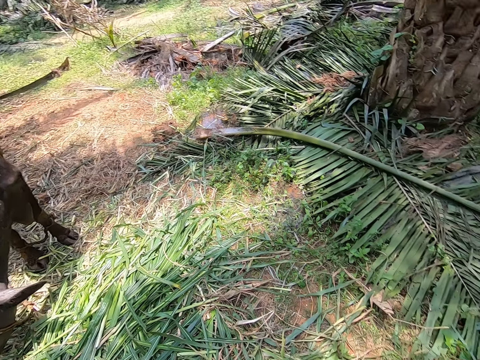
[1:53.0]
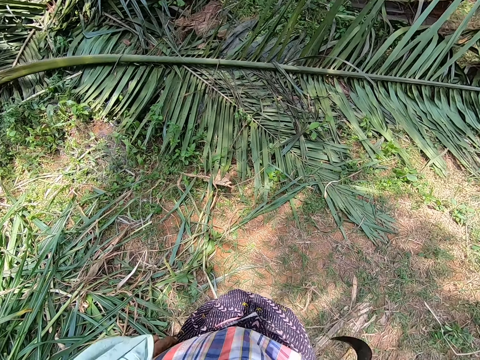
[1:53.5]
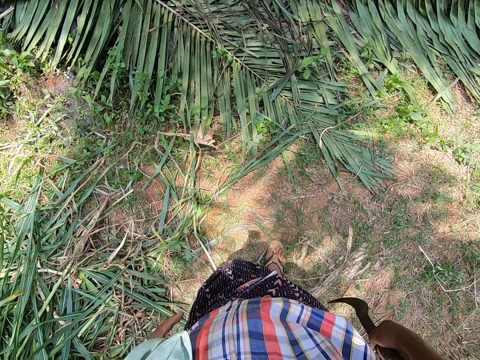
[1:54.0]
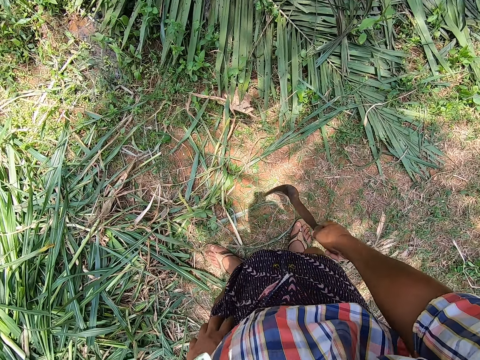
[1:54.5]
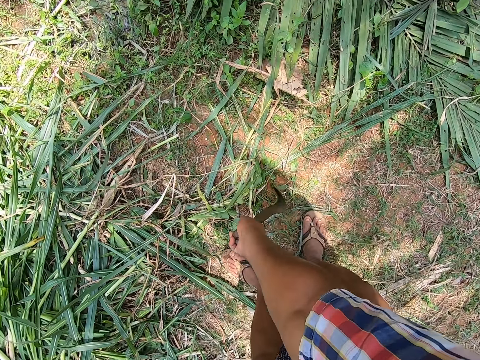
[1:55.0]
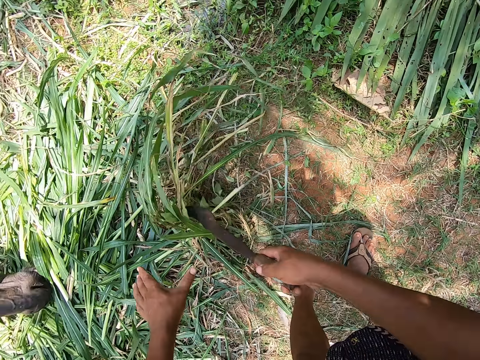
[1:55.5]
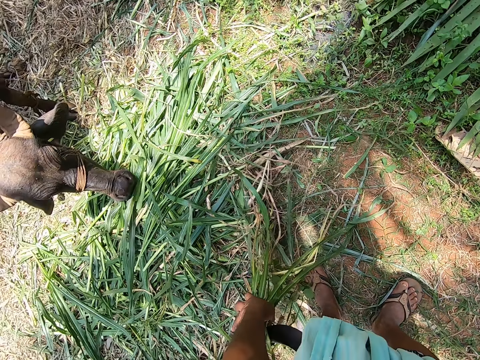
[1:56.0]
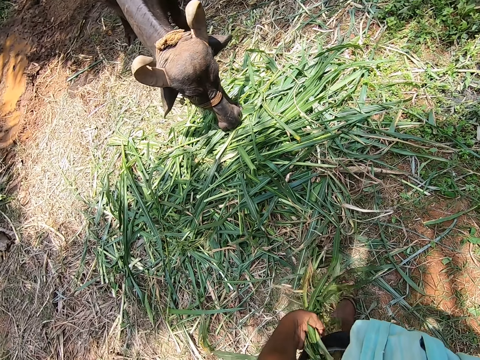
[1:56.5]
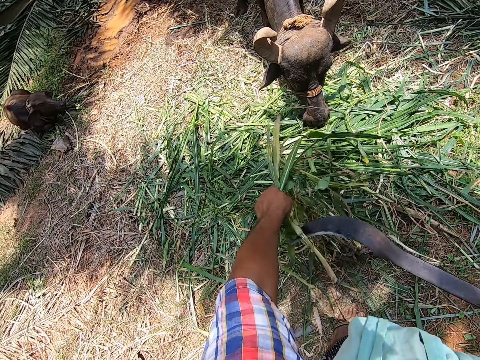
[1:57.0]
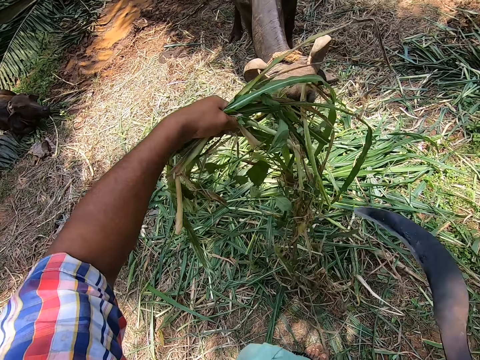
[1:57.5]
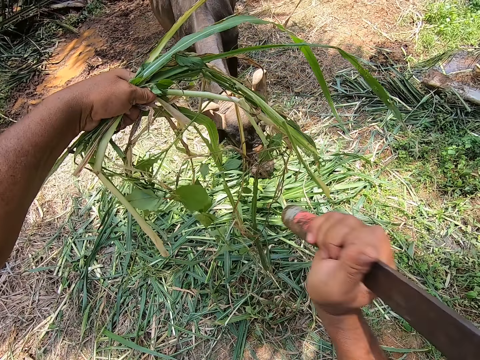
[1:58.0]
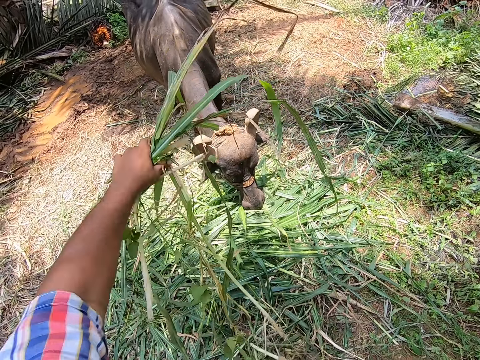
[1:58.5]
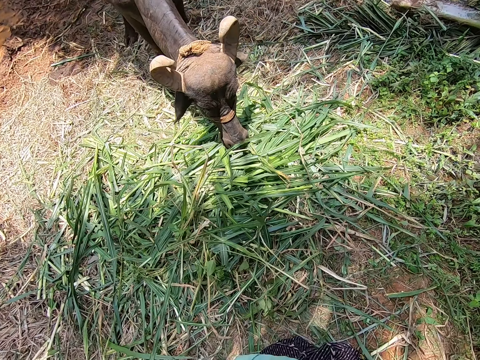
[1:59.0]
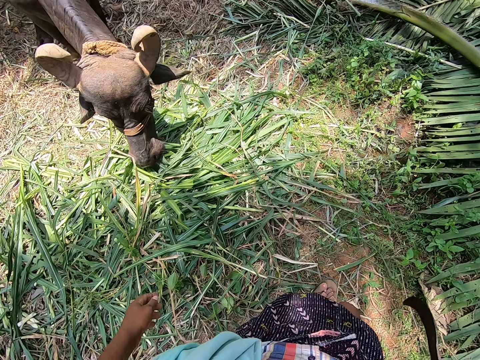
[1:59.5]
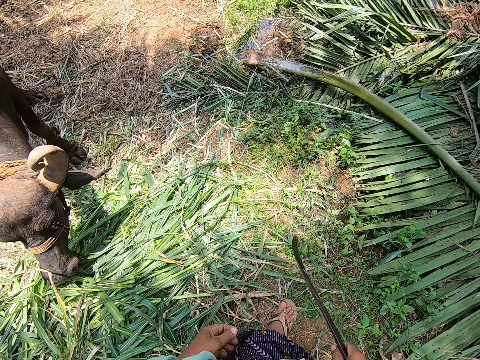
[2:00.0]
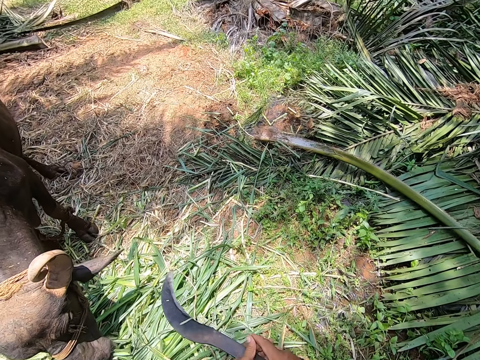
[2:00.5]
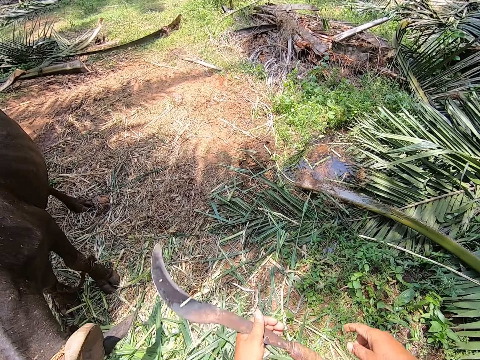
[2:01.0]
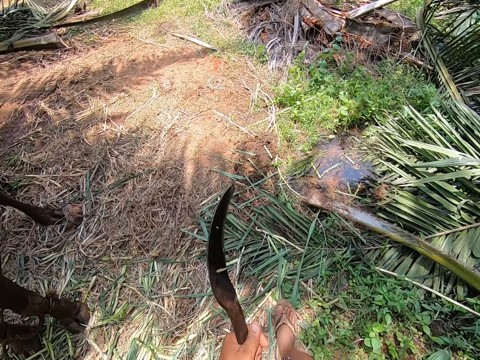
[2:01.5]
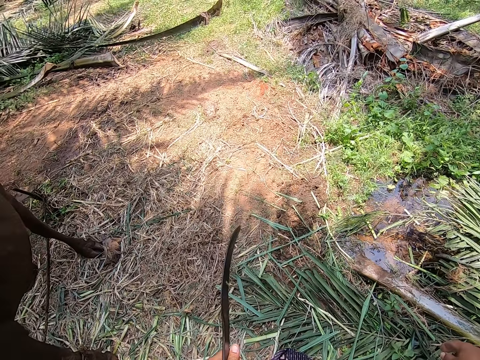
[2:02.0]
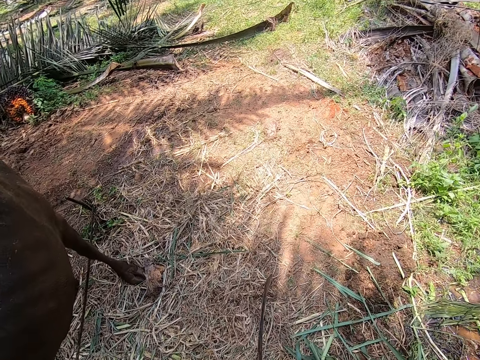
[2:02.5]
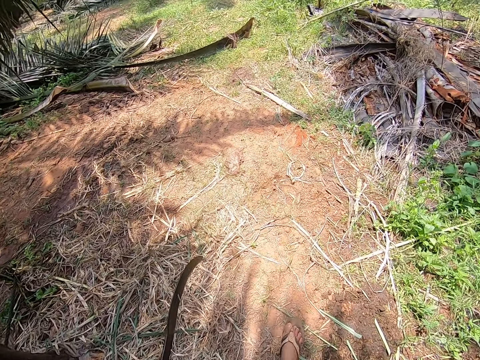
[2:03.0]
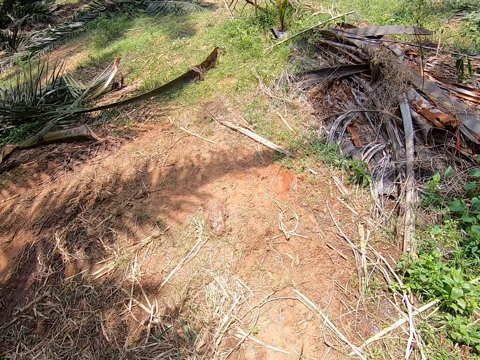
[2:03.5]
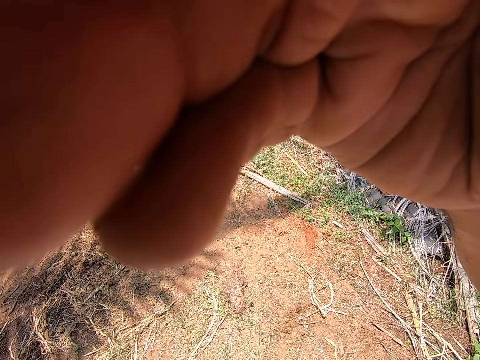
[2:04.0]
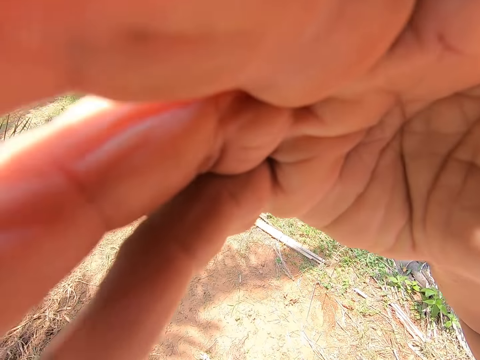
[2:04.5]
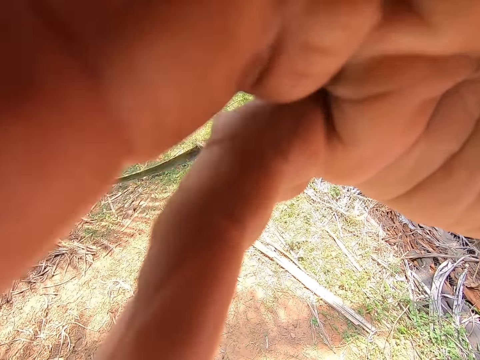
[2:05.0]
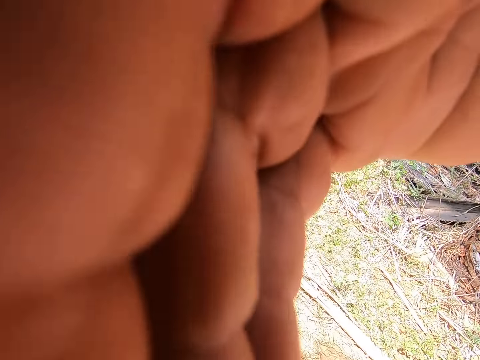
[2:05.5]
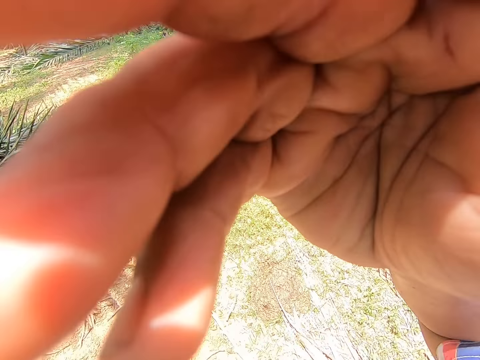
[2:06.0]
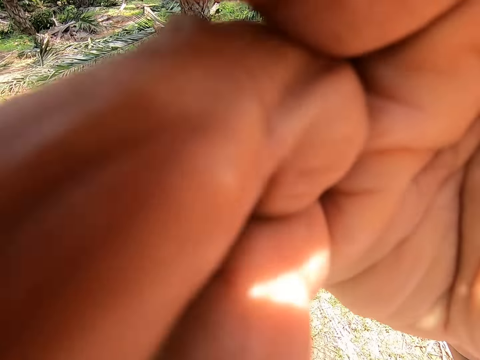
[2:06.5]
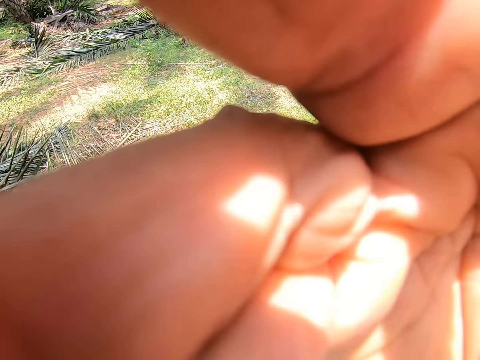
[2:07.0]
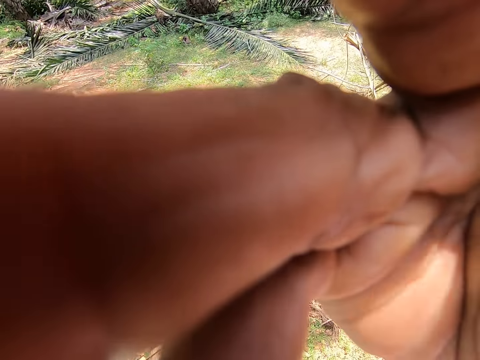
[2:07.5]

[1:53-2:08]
The camera wearer looks around. They lift the napier grass on the ground using a hand sickle tool, hold the napier grass on the hand, cut the napier grass with the hand sickle tool and throw the napier grass on the ground. They cut the plants with the sickle again. They walk around the farm and touch the camera.
